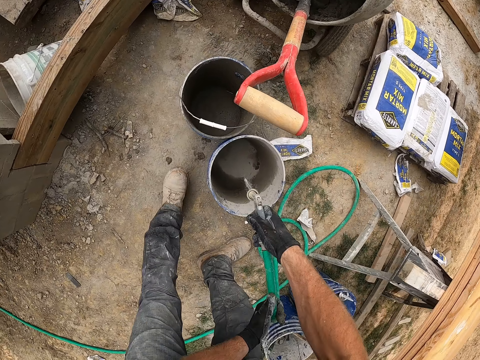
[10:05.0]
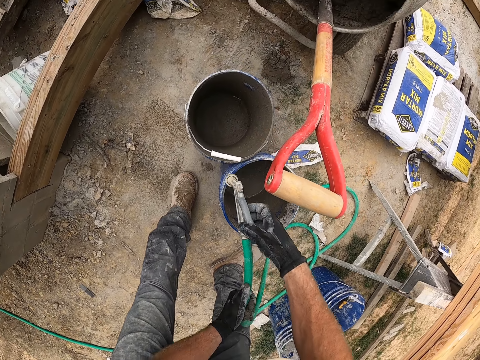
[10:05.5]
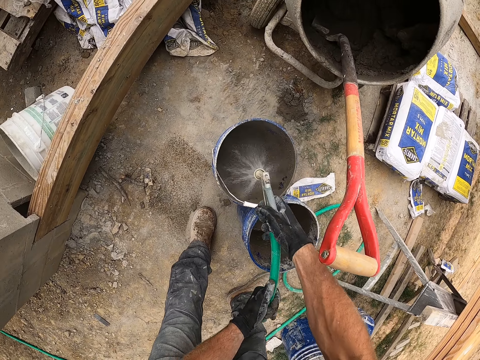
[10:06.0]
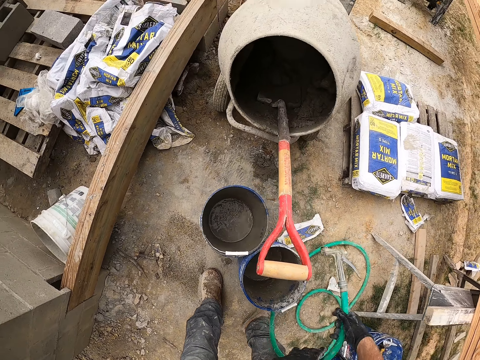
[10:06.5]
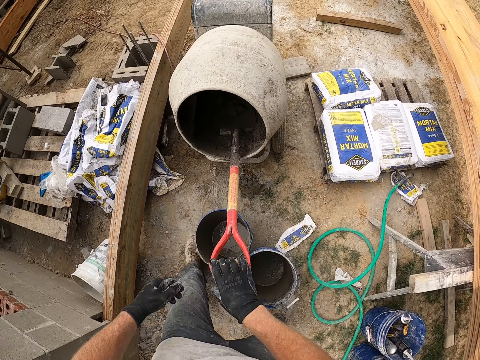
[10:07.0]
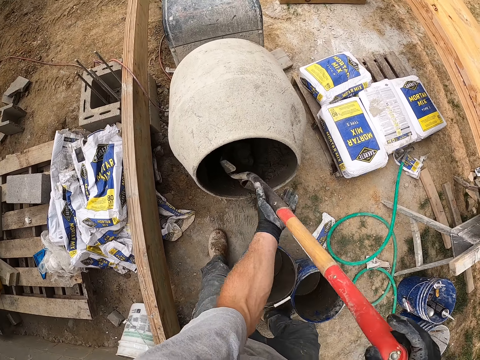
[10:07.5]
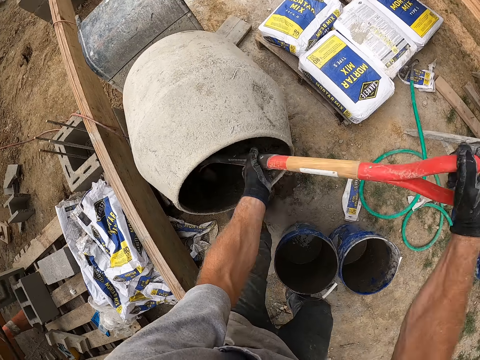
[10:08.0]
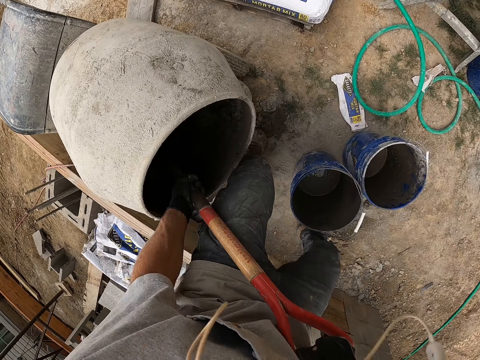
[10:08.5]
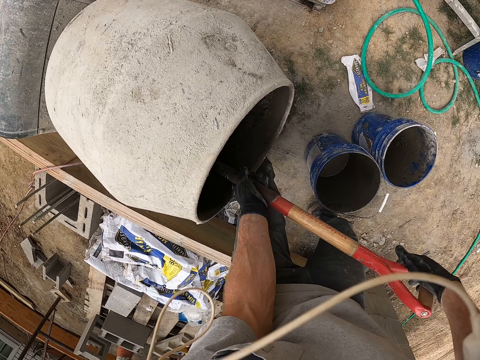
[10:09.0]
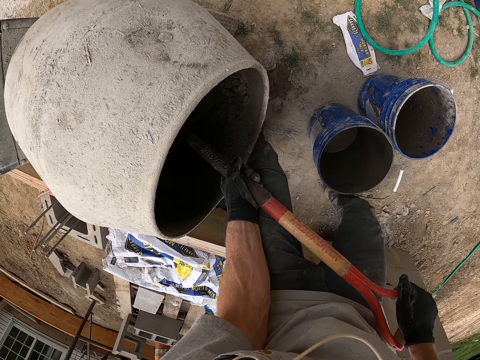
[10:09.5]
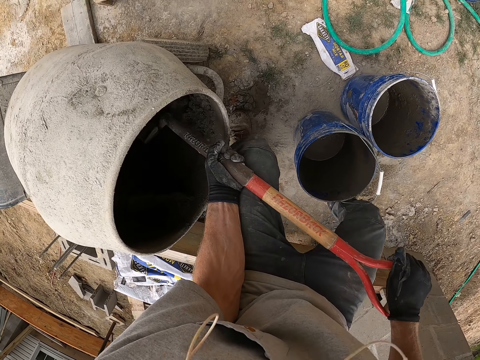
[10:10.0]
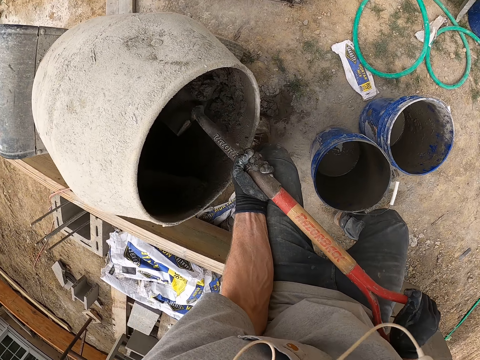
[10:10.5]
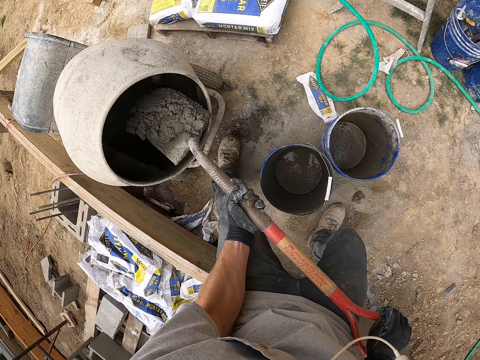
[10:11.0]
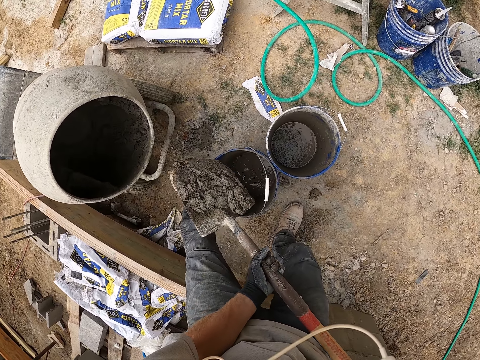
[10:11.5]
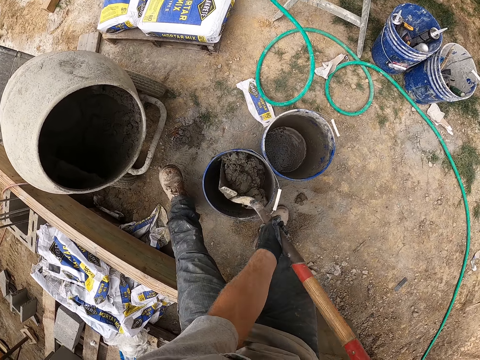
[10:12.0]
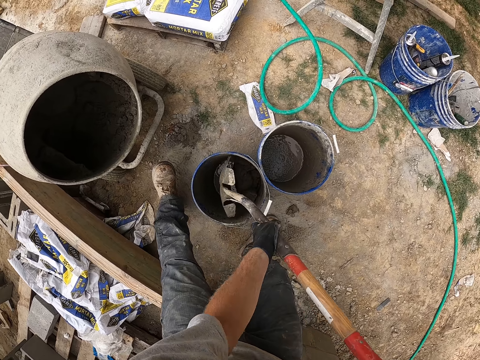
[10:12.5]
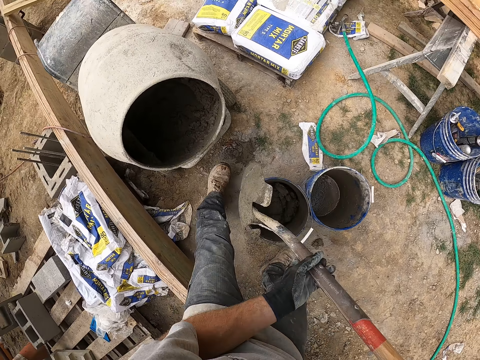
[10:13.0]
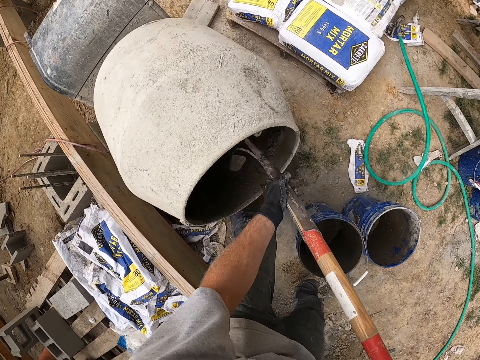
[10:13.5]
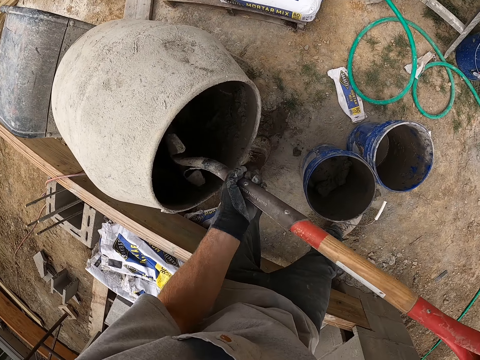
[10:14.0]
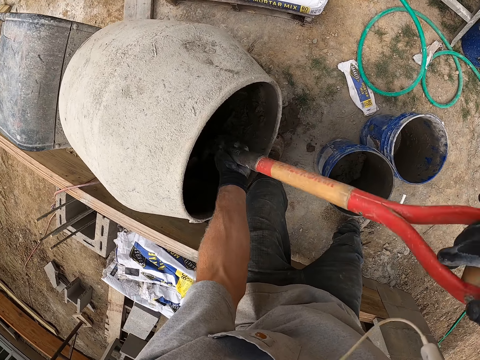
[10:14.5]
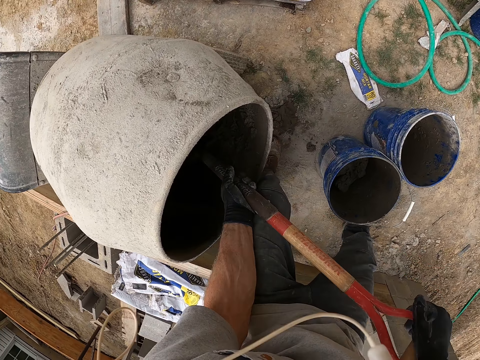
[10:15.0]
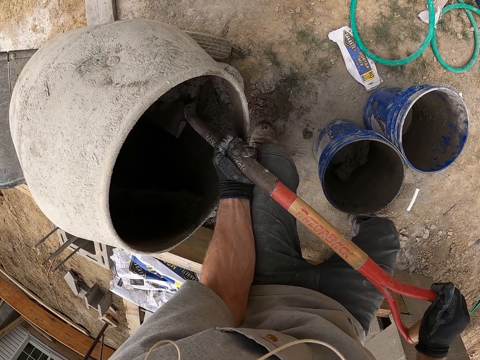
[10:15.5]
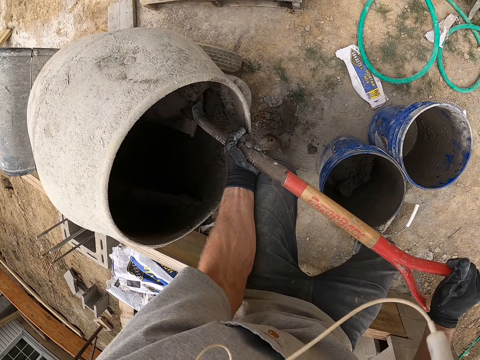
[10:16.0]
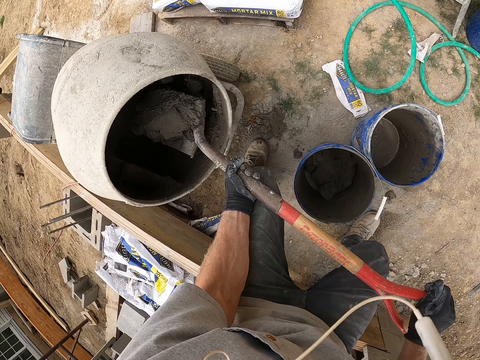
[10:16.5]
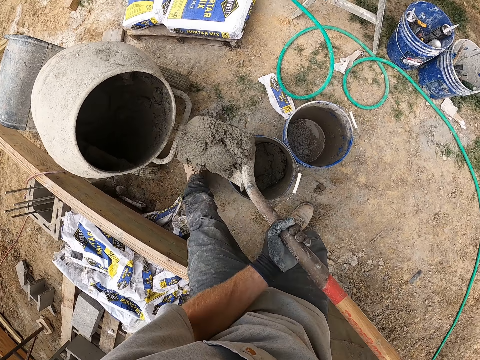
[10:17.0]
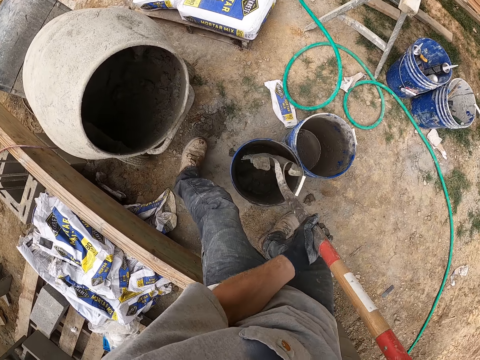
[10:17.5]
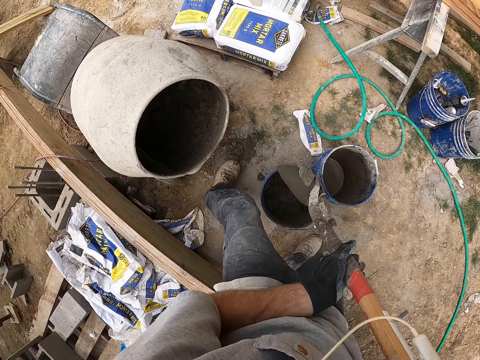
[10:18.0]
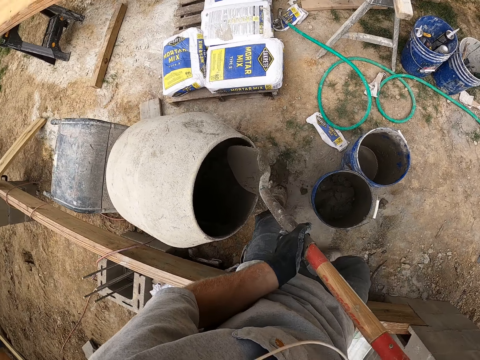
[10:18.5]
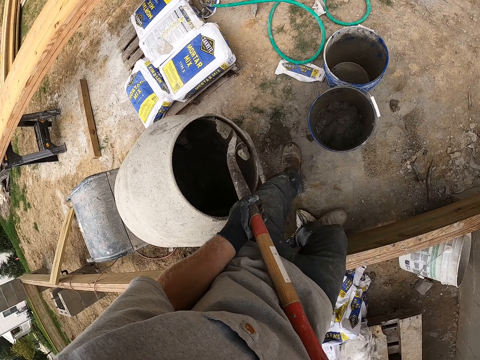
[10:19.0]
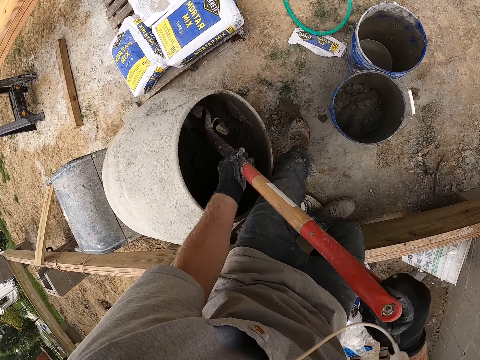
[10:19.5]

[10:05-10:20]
The camera wearer sprays water into the empty paint buckets with a hose pipe. They drop the hose pipe on the ground. They grab a shovel resting in a mortar mixing machine. They scoop mortar from the mixing machine with the shovel. They pour the mortar in one of the empty paint buckets. They scoop mortar from the mixing machine with the shovel. They pour the mortar in the paint bucket.

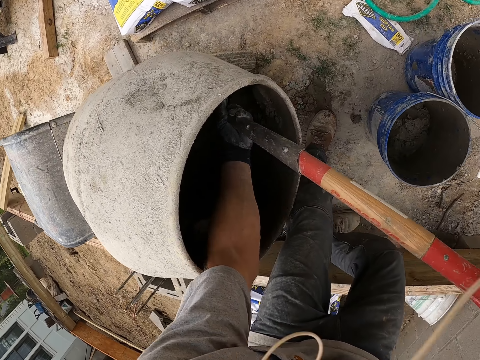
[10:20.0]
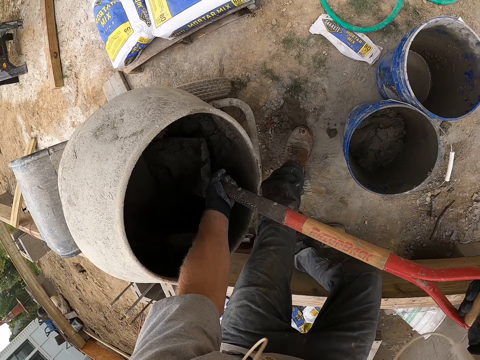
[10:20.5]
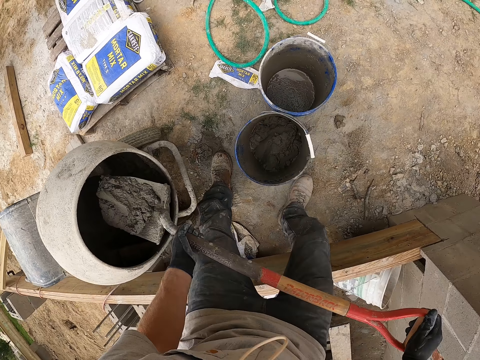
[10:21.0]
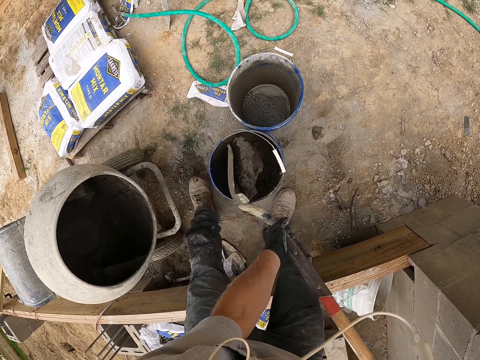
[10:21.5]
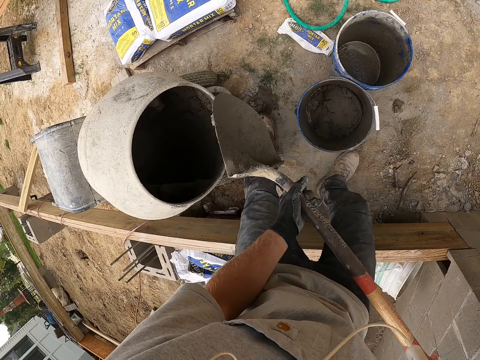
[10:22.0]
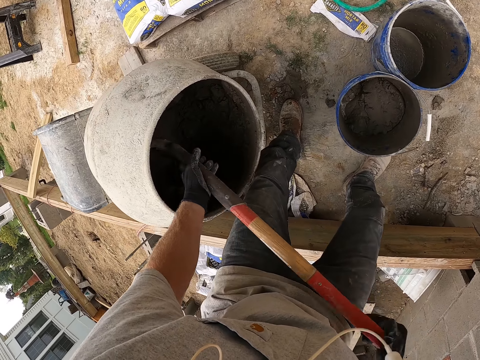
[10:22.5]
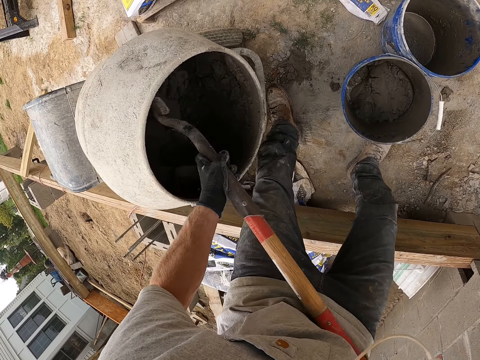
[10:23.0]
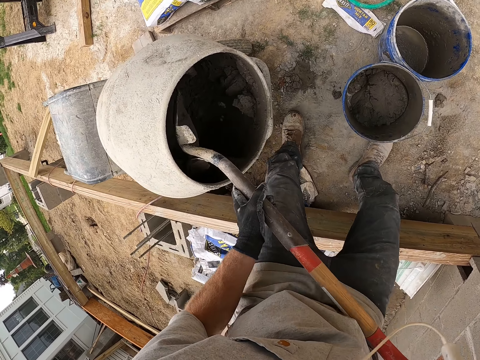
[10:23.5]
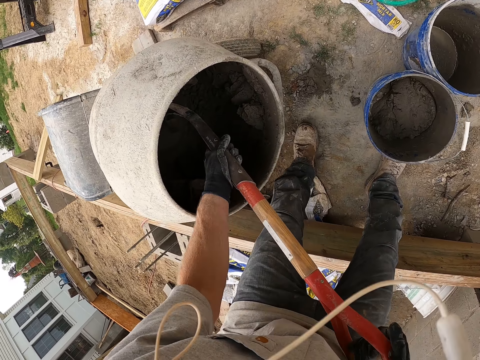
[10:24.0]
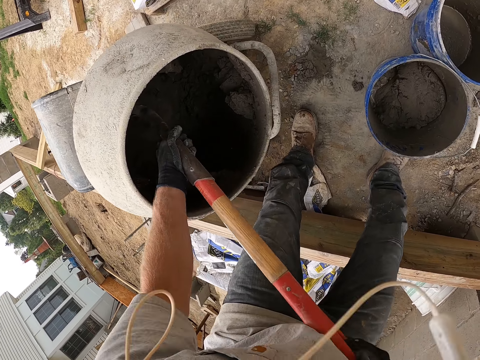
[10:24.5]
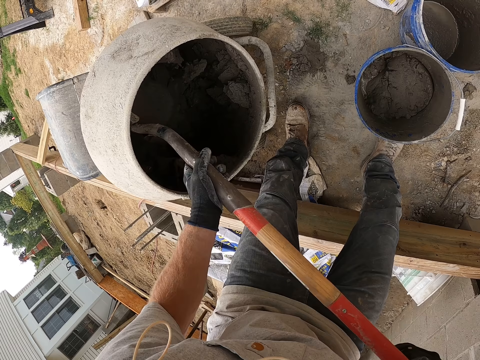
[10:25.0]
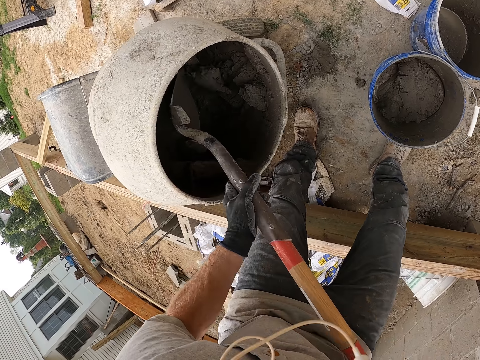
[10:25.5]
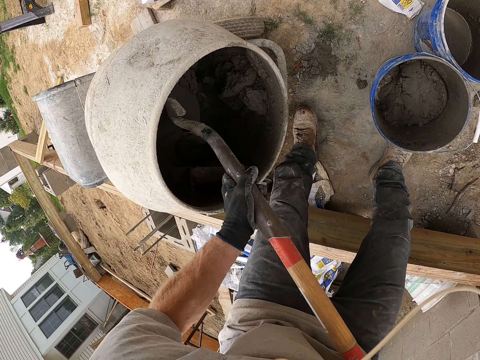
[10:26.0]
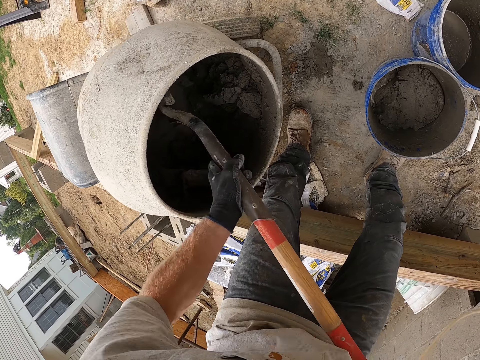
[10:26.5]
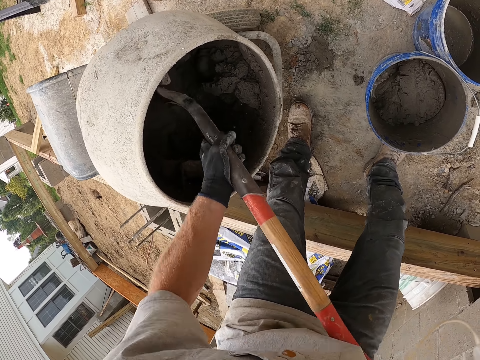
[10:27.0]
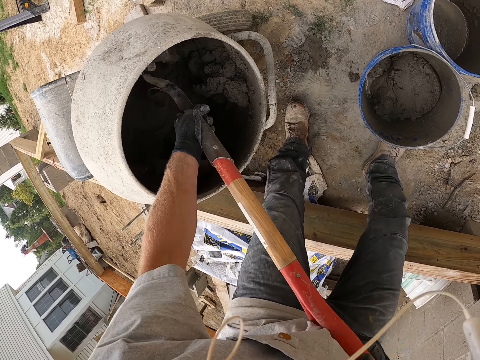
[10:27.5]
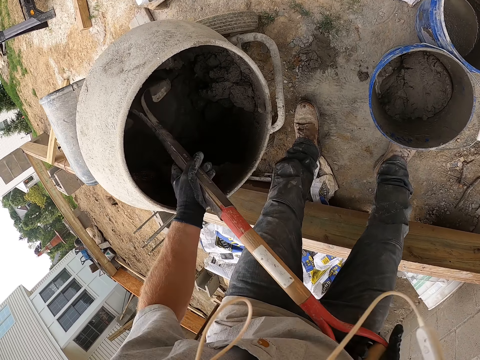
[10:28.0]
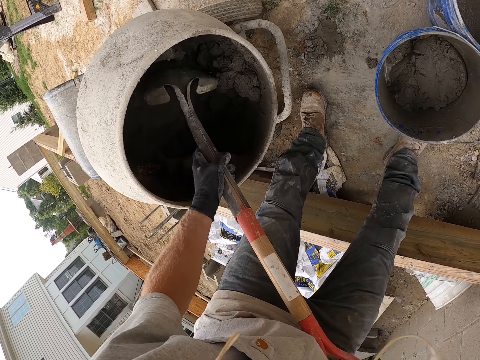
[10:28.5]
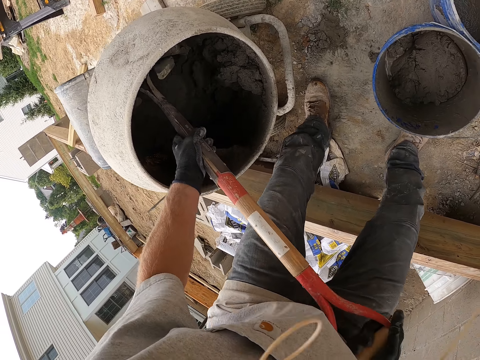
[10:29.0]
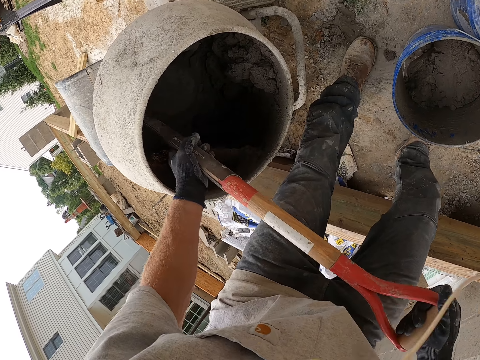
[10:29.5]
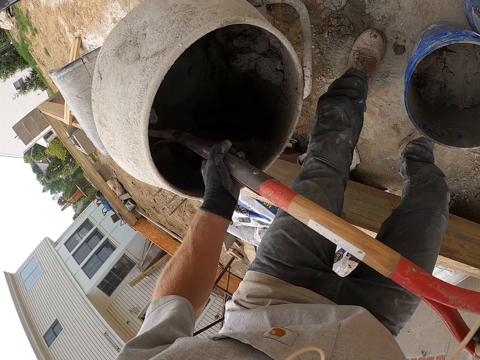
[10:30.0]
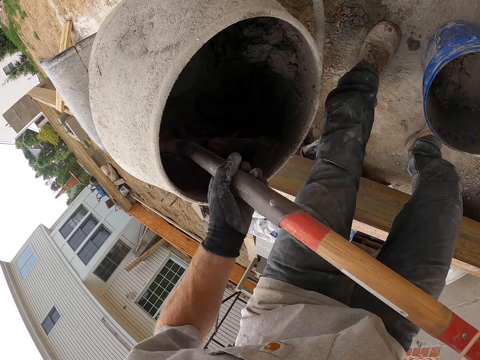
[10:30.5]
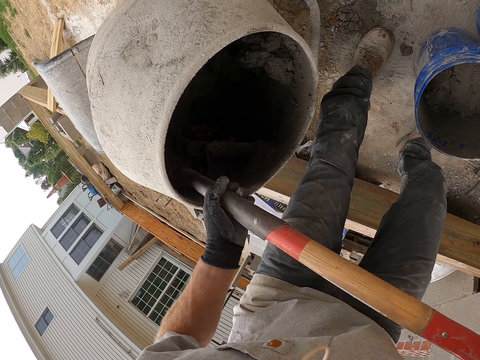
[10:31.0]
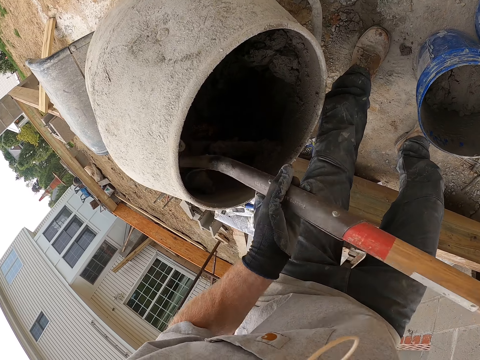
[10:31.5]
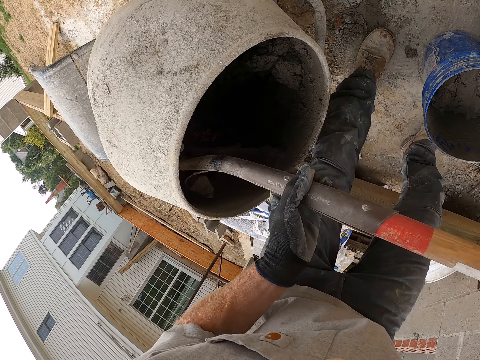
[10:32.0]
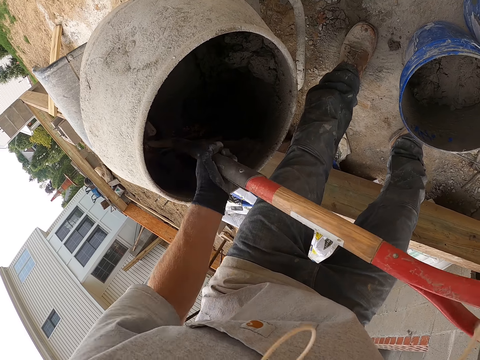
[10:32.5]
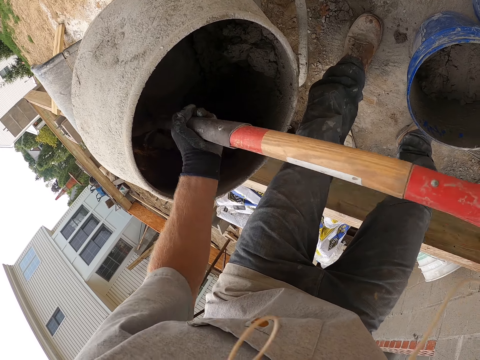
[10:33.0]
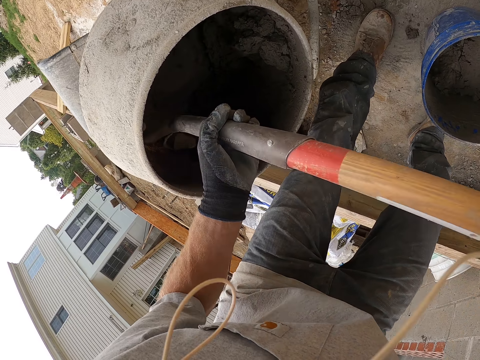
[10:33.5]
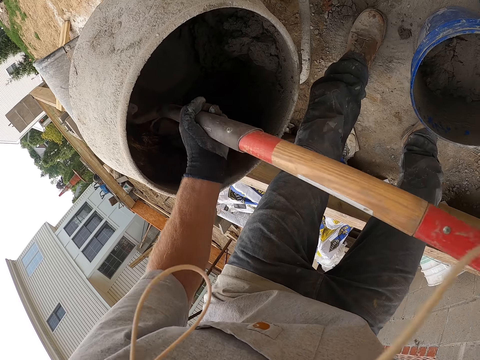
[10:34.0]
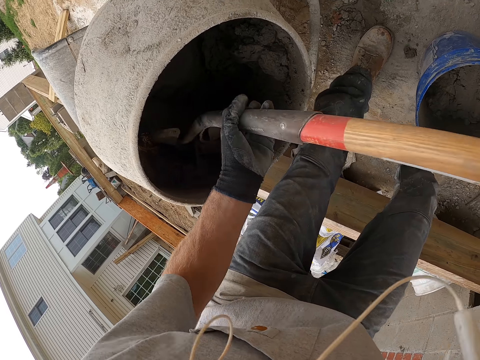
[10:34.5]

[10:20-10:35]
The camera wearer scoops mortar from the mixing machine with a shovel. They pour the mortar in the paint bucket. They scrape mortar in the mixing machine. They mix concrete in the concrete mixer machine with the shovel.
